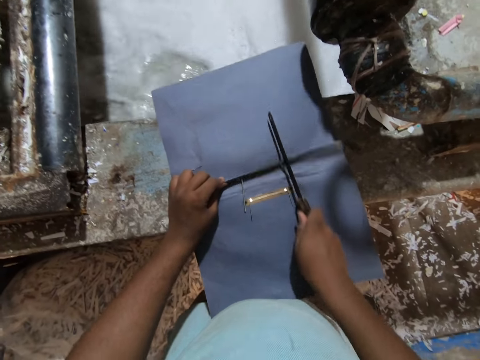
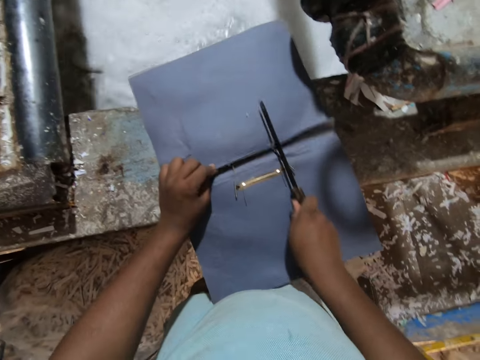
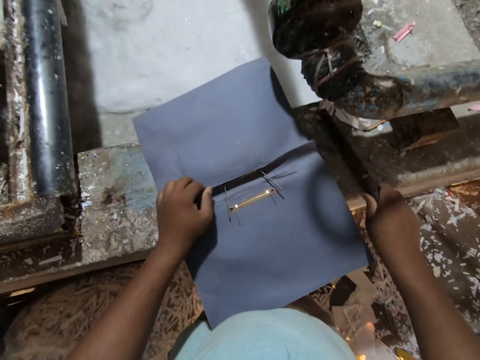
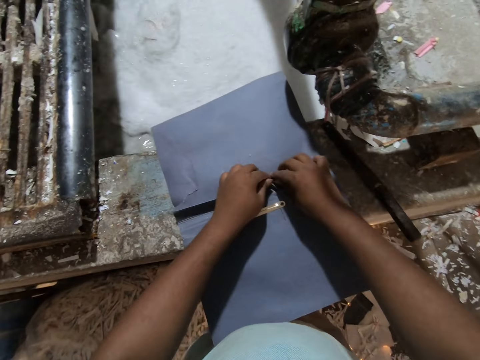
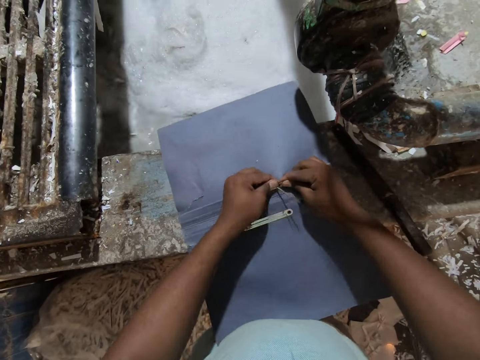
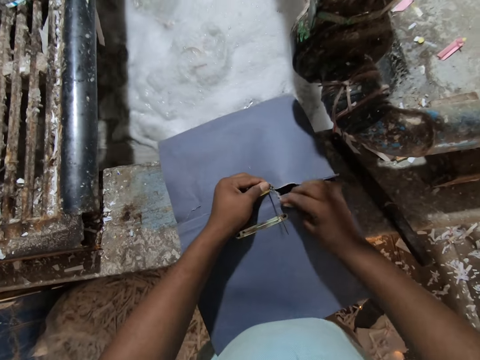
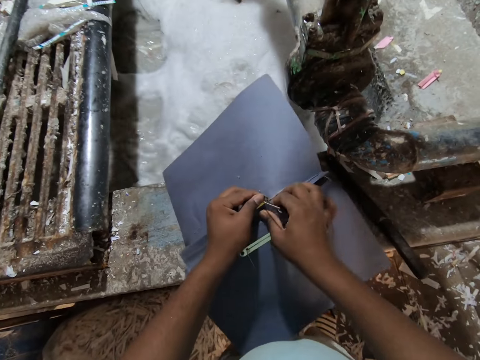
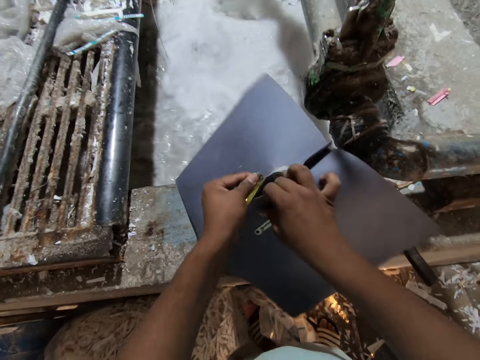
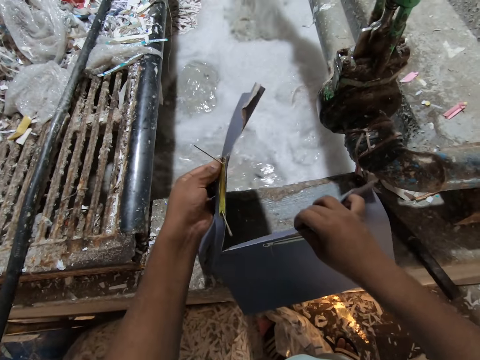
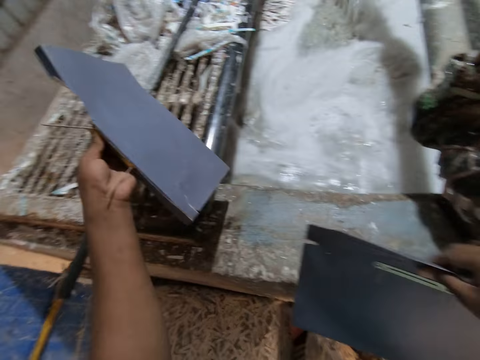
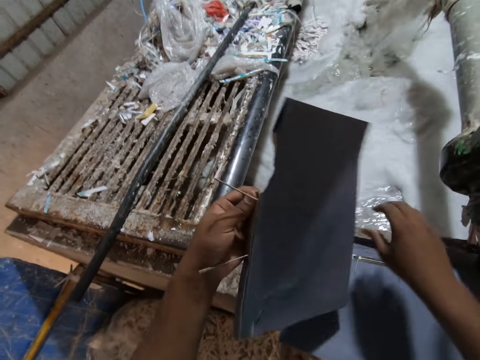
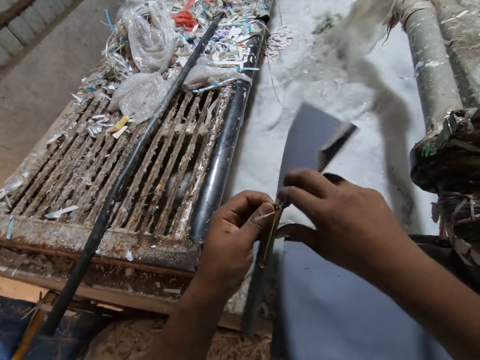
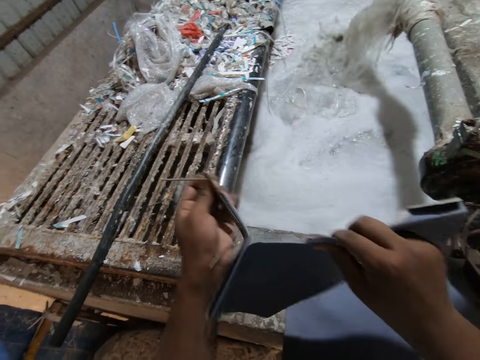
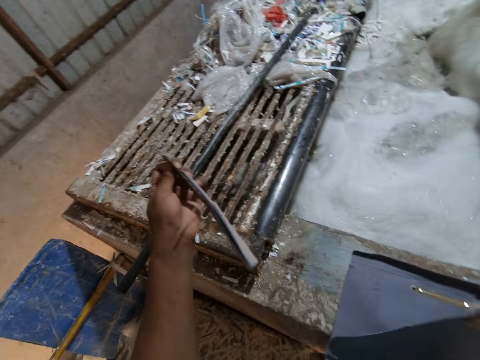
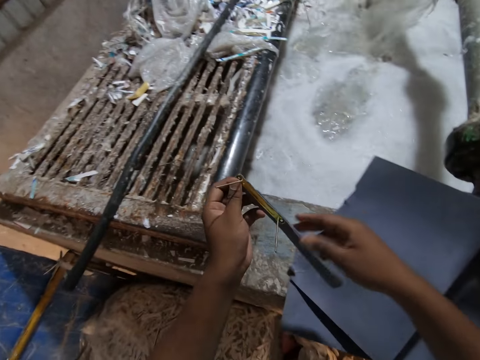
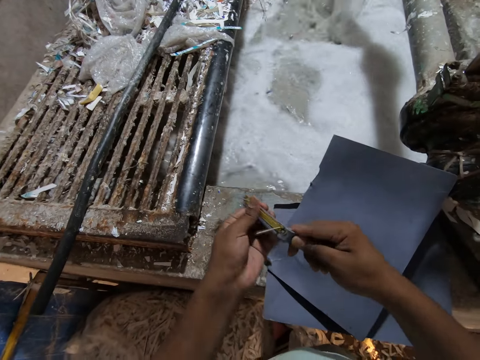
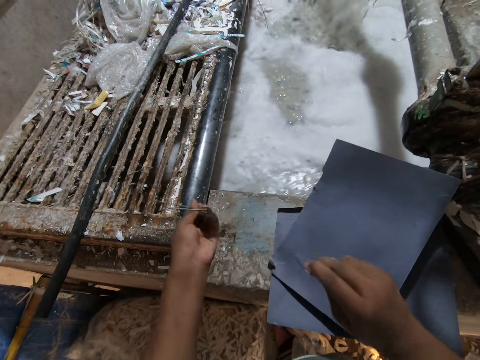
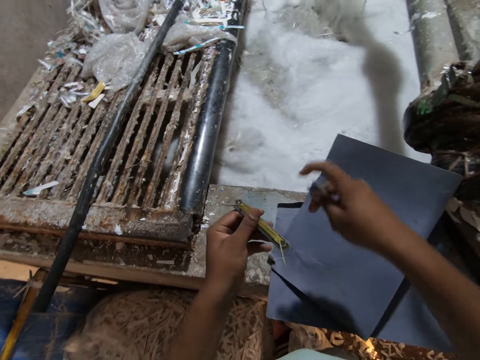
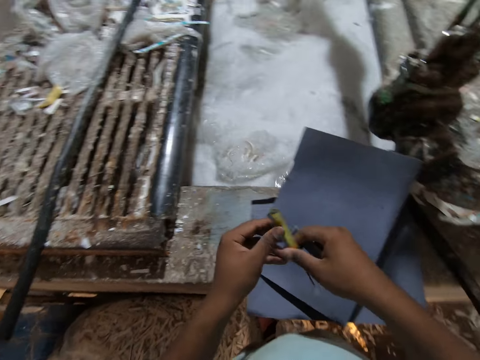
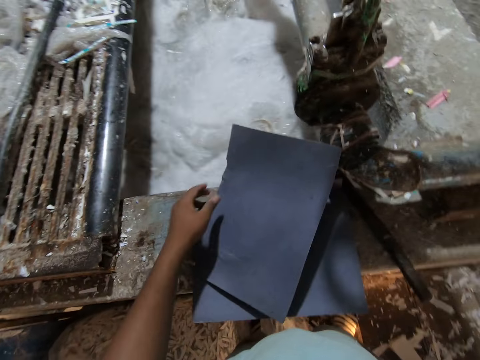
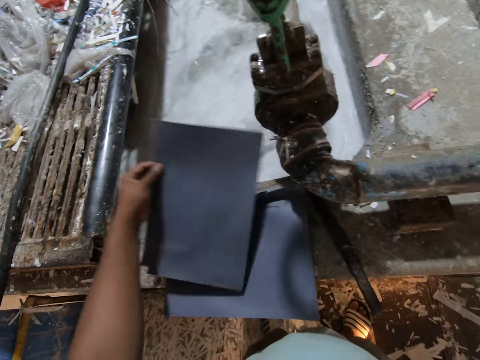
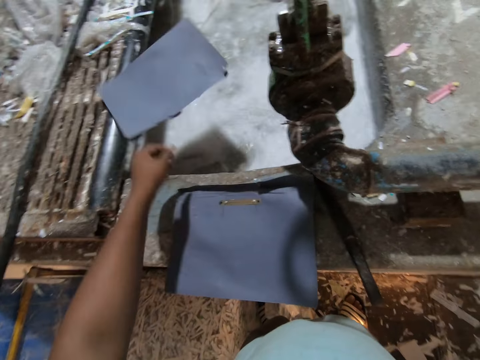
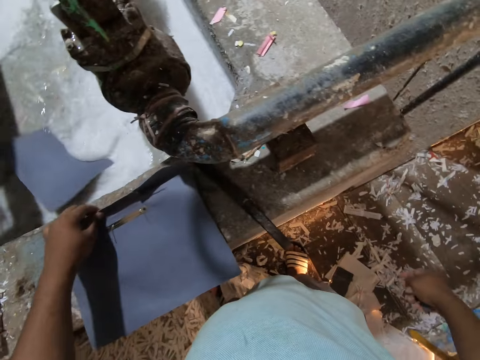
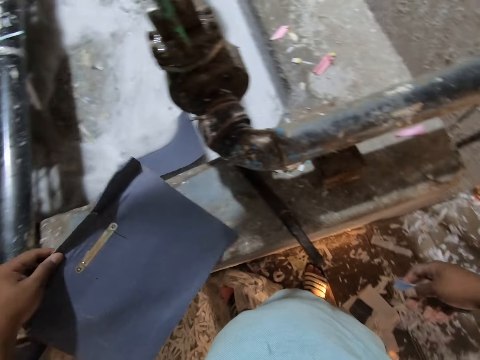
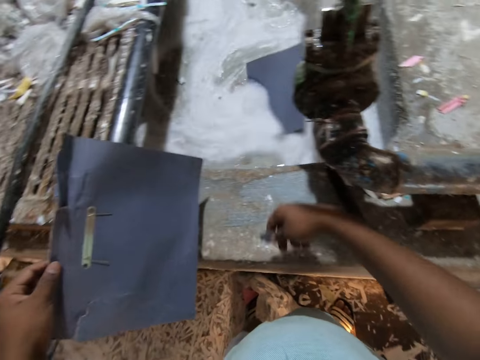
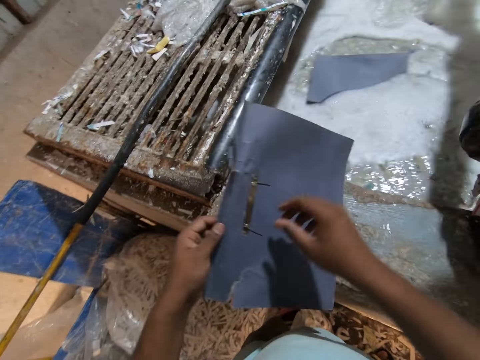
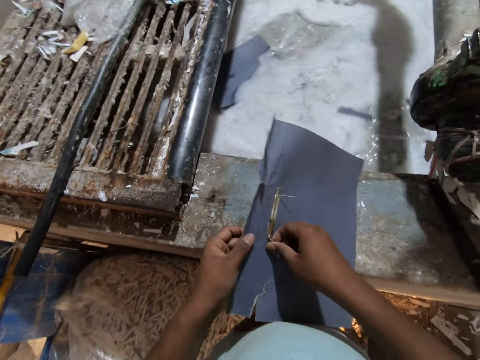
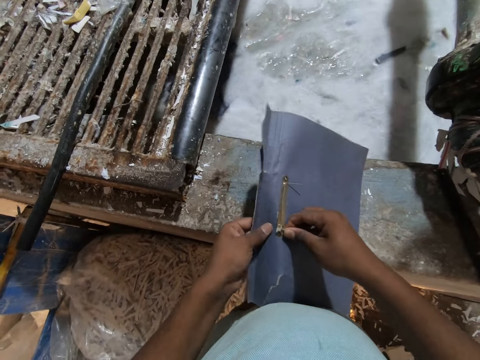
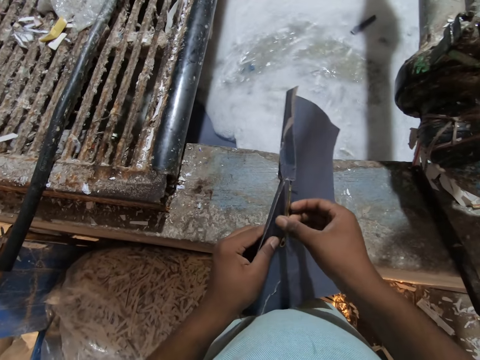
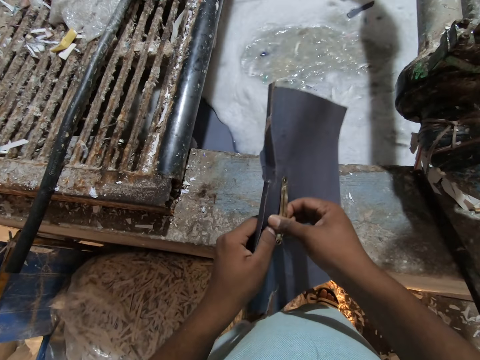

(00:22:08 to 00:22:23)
The camera wearer drops the cutter knife on the ledge of the pulp mixer with his right hand. He tears the clip file on the ledge of the pulp mixer with both hands. He drops the clip file on the ledge of the pulp mixer with his right hand. He passes the clip file to his right hand. He tears the board clip from the clip file in his right hand with his left hand. He drops the clip file on the clip file on the ledge of the pulp mixer with his right hand. He tears a paper from the board clip in his left hand with his right hand. He passes the board clip to his right hand. He picks up the clip file on the clip file on the ledge of the pulp mixer with his left hand. He drops the clip file in the pulp mixer with his left hand. He picks up the clip file on the ledge of the pulp mixer with his left hand. He drops the paper in the pulp mixer with his right hand.

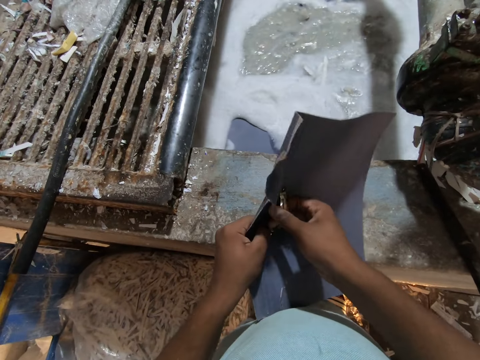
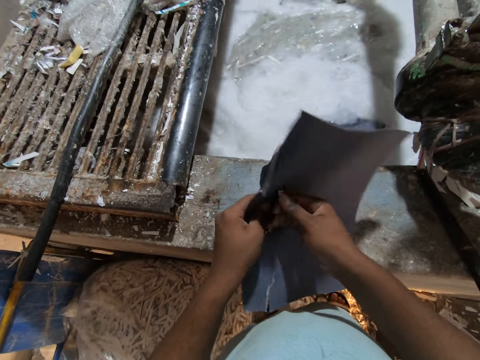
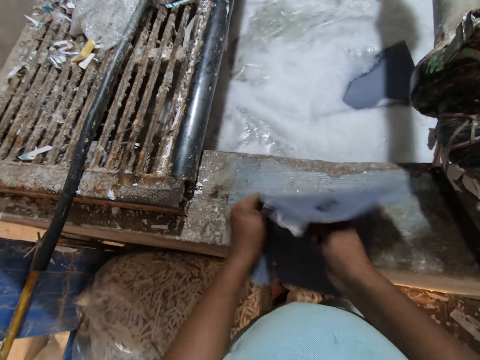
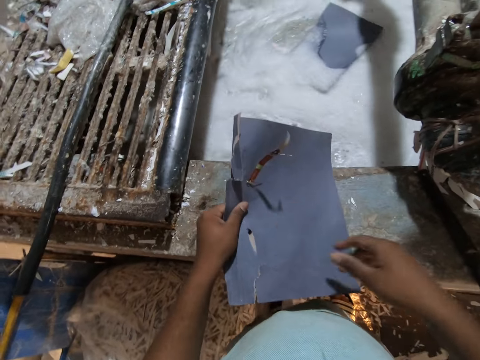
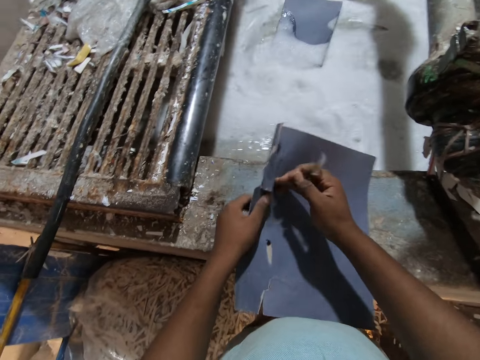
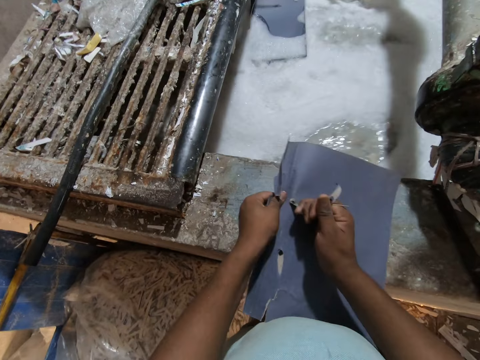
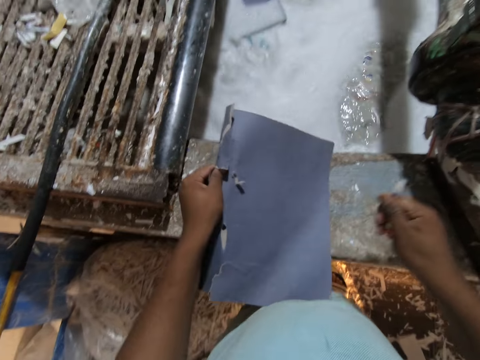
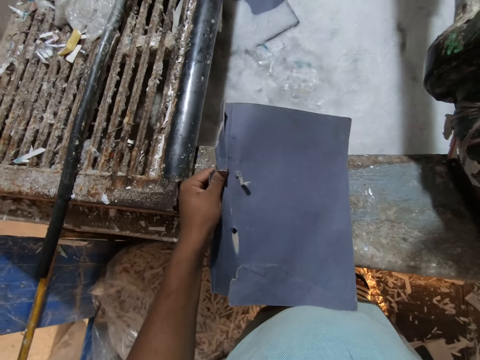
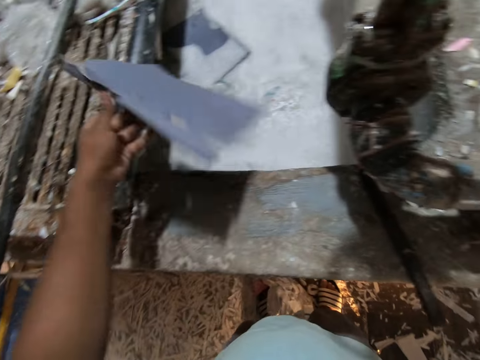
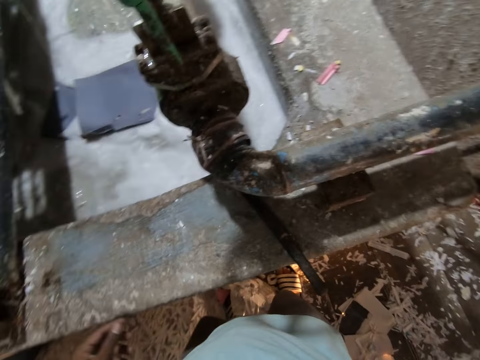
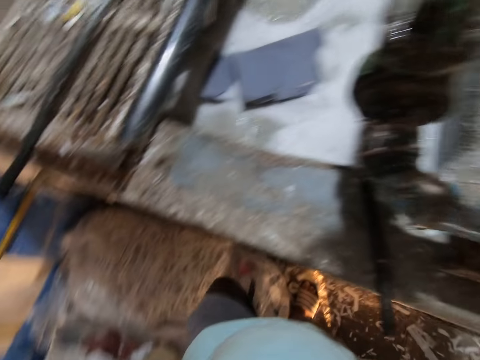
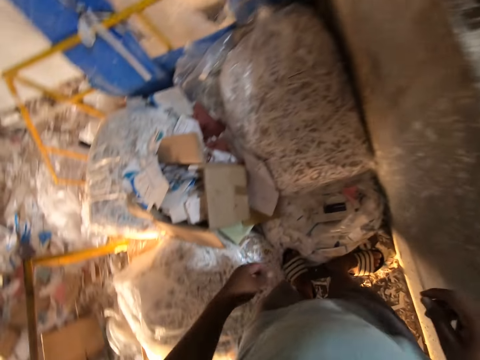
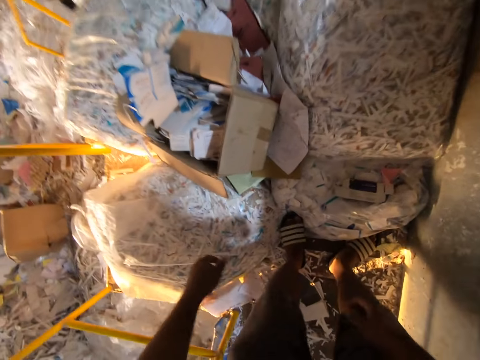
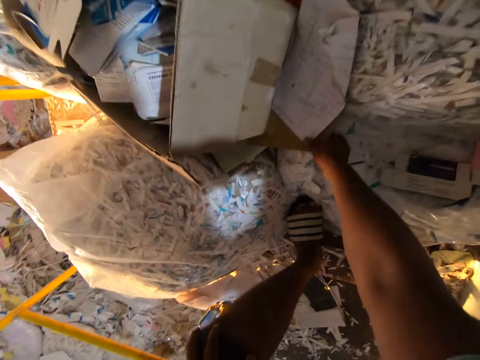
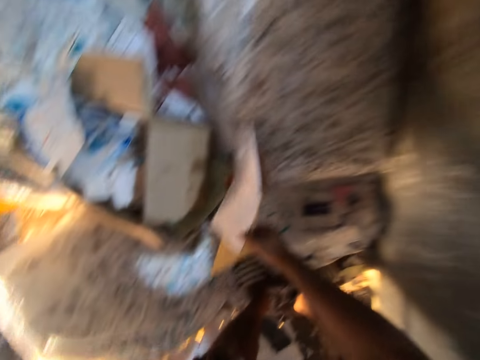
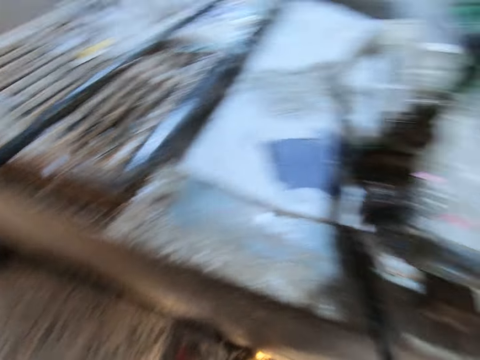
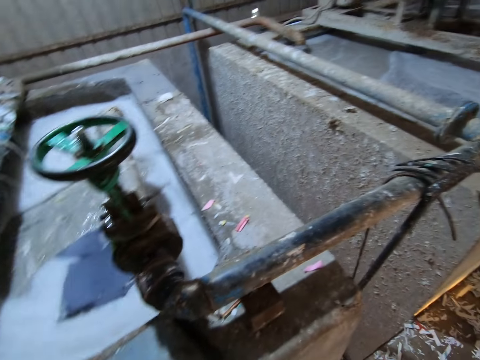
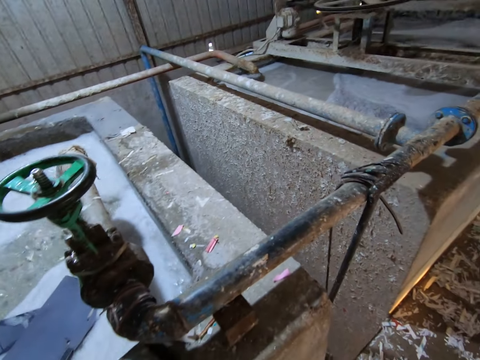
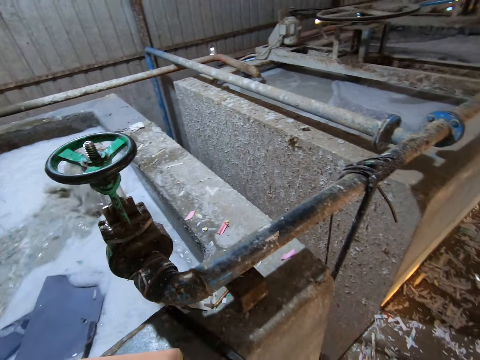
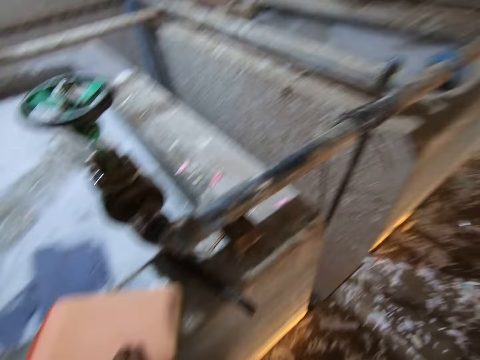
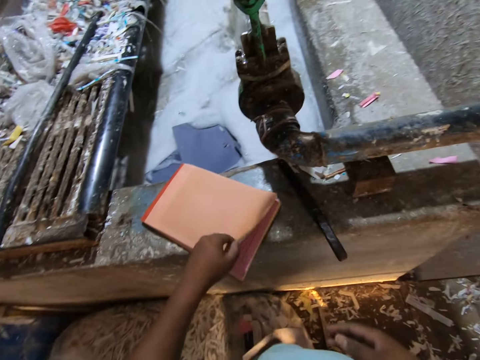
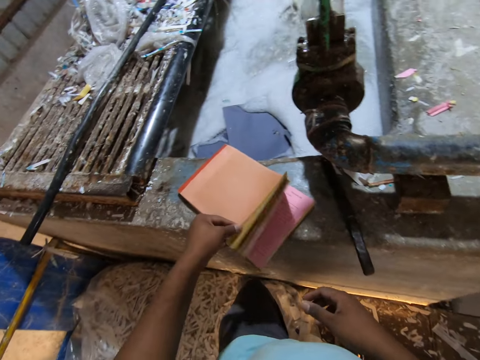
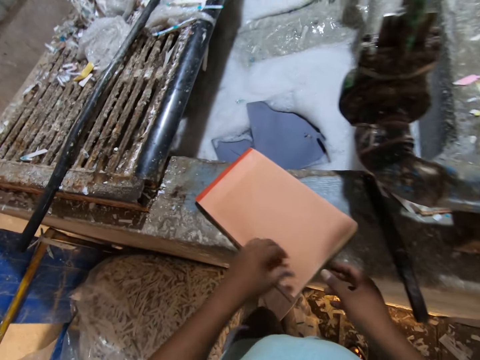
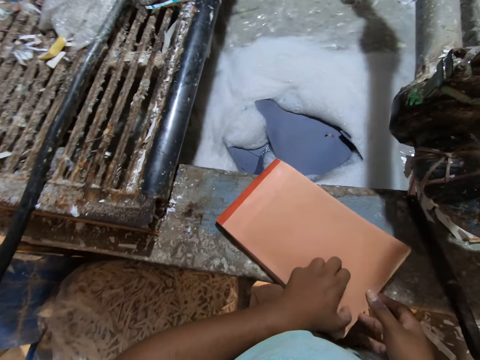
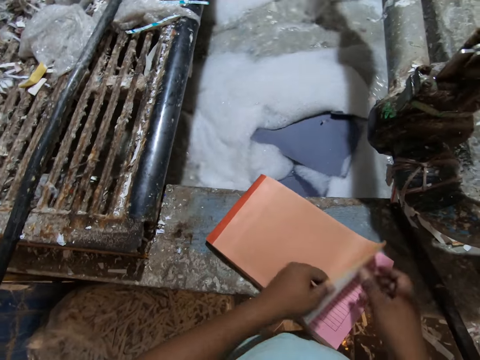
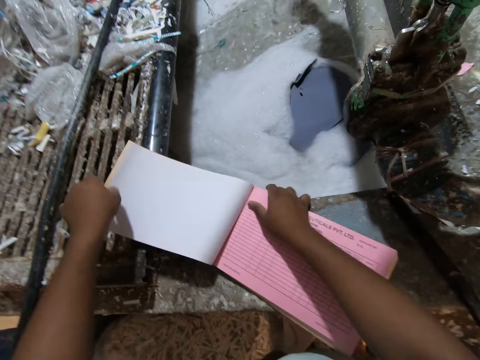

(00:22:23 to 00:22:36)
The camera wearer removes the board clip on the file clip in his left hand with his right hand. He drops the clip file in the pulp mixer with his left hand. He picks up a book on some sealing bags on the floor with his right hand. He places his left hand on the book on the ledge of the pulp mixer.
